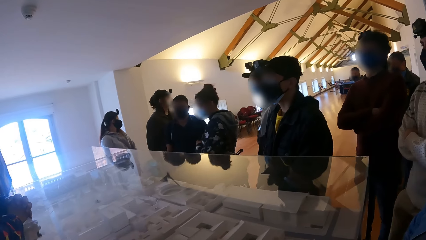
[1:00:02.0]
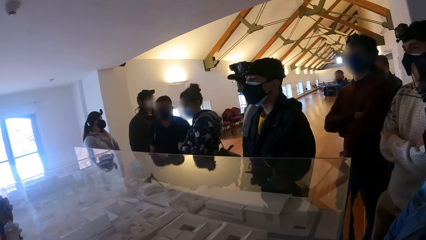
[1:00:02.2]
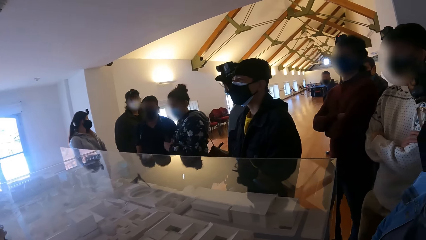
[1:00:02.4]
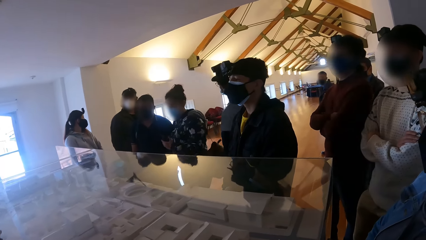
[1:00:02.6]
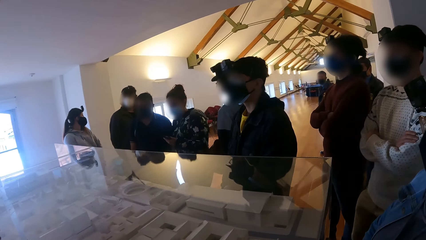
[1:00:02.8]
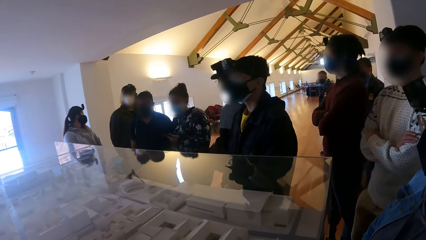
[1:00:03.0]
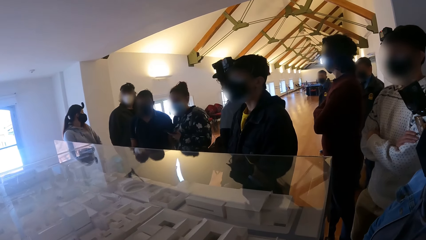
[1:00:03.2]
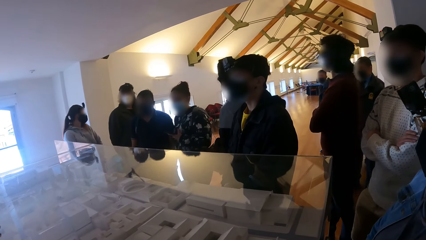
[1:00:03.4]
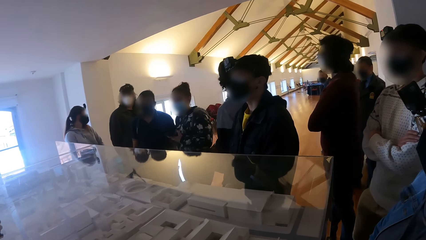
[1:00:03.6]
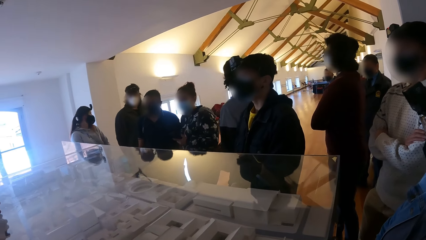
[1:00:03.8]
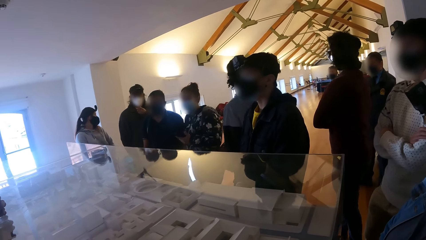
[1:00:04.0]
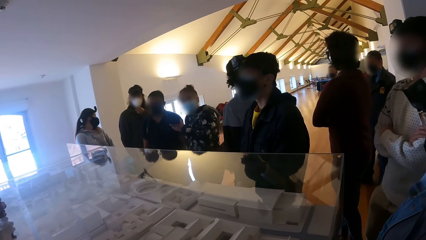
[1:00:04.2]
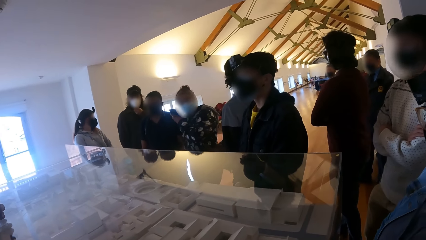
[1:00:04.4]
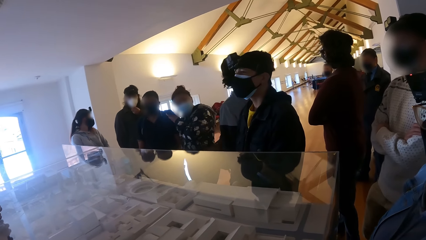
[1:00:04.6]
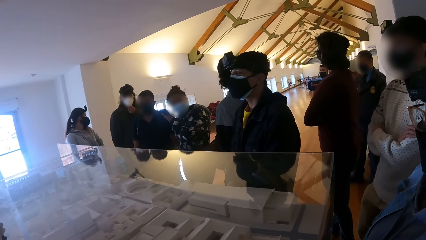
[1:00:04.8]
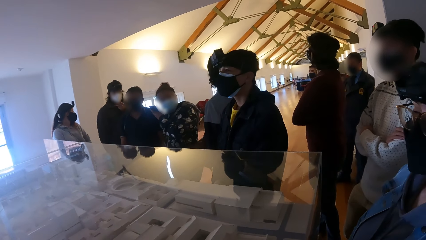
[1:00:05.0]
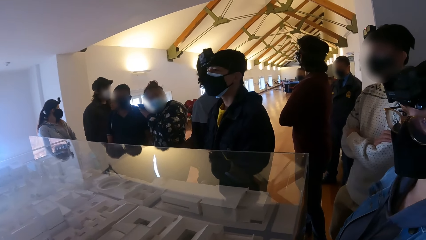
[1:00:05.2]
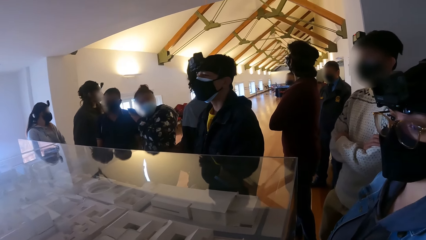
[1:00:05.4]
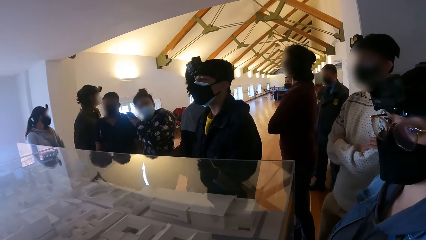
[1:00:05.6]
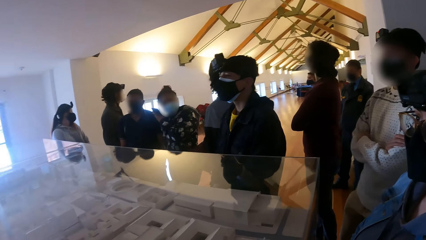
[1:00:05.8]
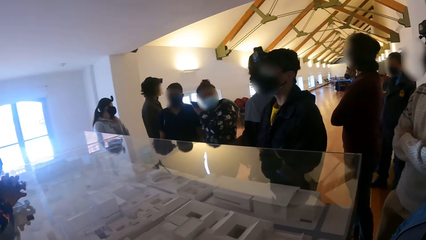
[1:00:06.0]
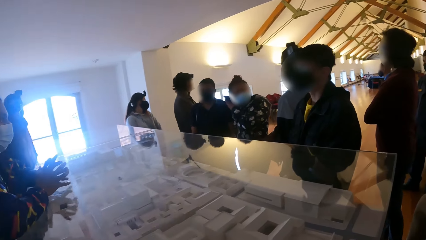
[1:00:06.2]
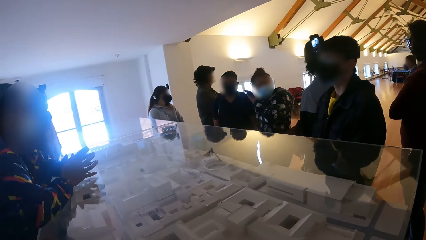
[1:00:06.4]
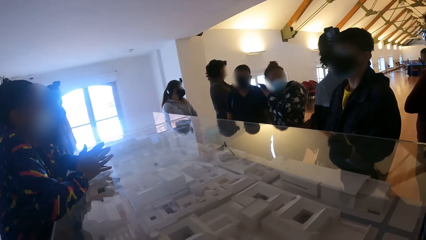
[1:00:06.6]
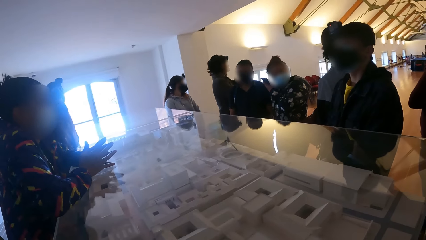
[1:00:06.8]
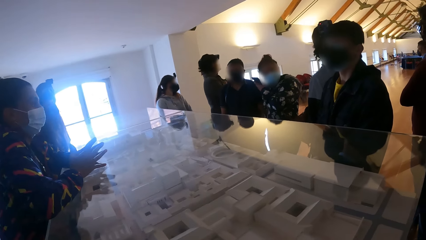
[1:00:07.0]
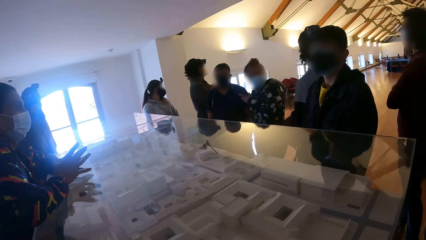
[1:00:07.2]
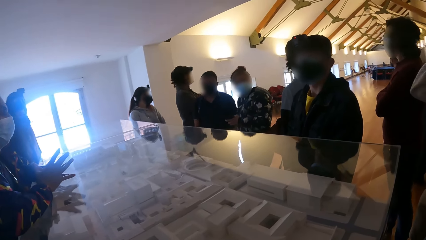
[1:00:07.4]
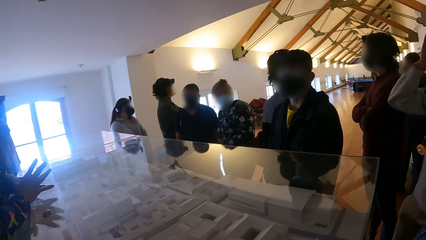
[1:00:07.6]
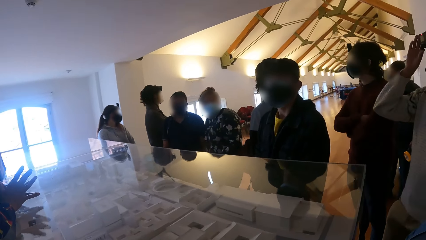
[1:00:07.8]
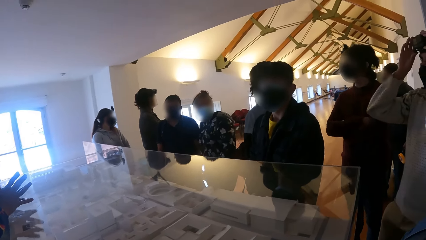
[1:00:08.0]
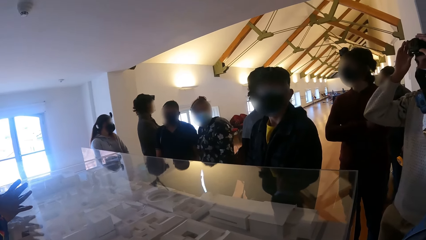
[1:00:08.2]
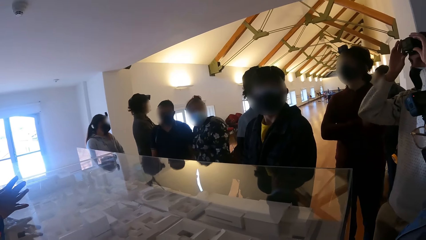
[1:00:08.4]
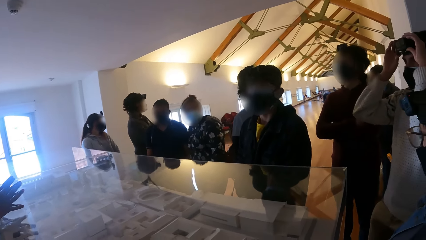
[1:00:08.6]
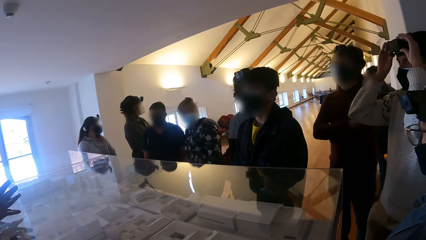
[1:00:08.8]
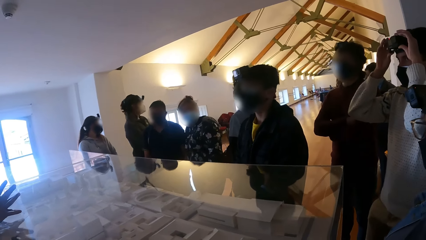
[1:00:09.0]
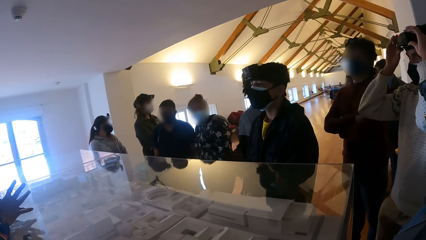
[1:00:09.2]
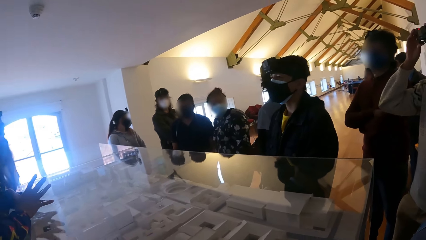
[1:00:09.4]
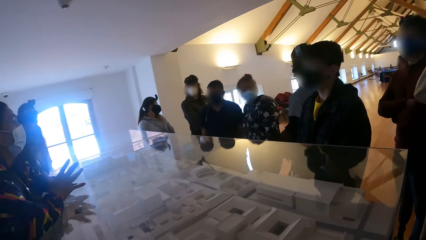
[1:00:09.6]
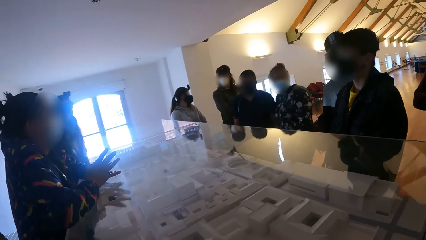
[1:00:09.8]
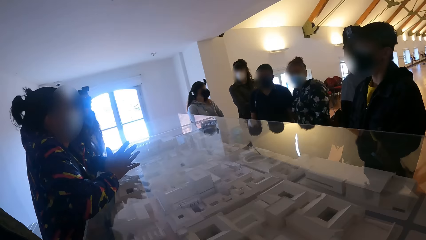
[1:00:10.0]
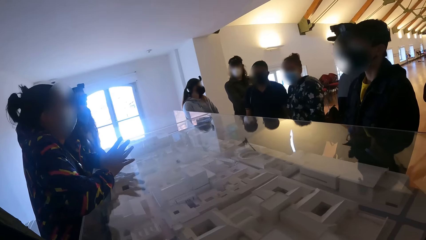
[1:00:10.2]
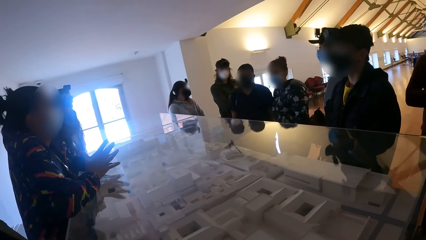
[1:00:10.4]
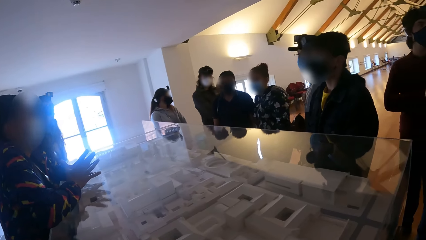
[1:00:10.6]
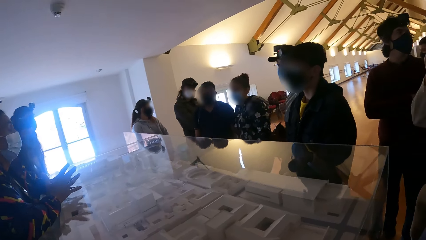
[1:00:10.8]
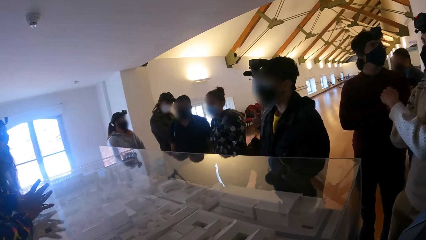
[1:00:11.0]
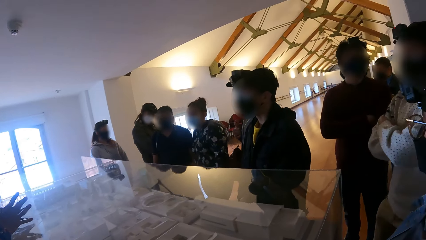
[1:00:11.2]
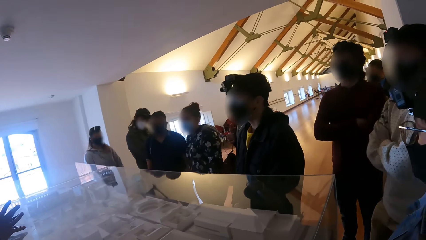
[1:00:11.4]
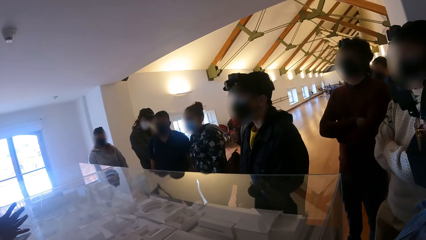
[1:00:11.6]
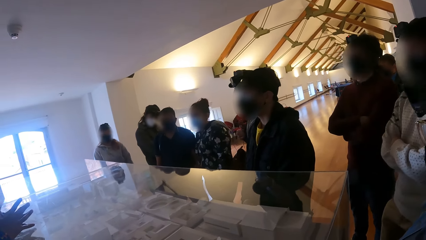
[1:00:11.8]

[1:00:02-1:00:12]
The camera wearer looks around the room.

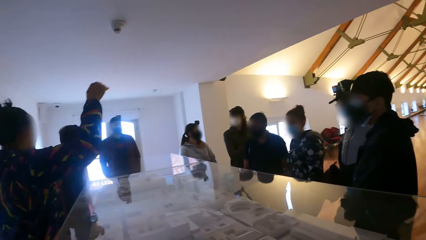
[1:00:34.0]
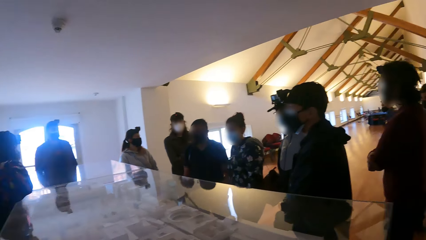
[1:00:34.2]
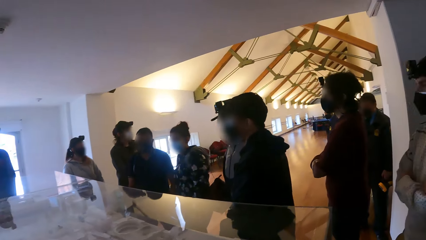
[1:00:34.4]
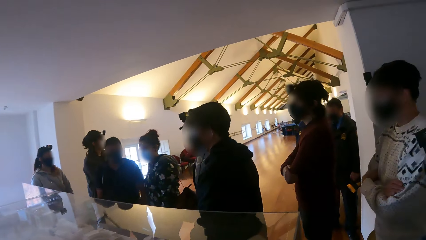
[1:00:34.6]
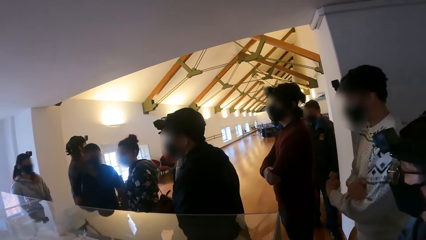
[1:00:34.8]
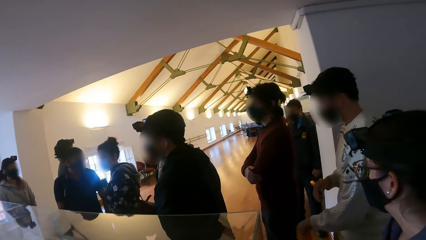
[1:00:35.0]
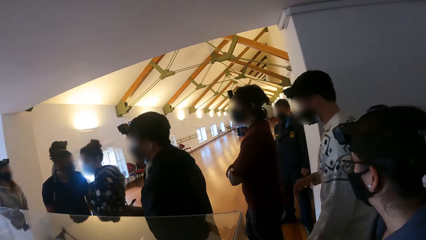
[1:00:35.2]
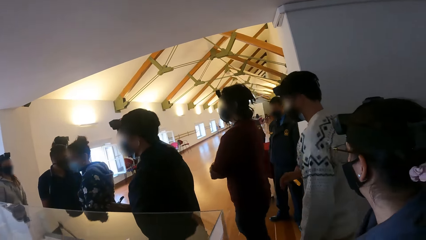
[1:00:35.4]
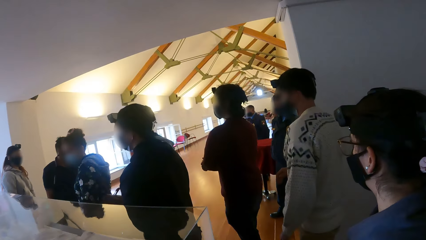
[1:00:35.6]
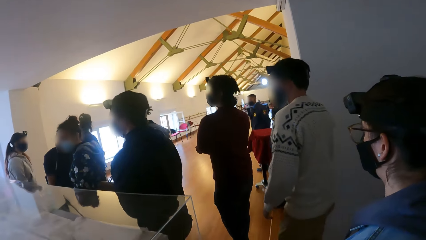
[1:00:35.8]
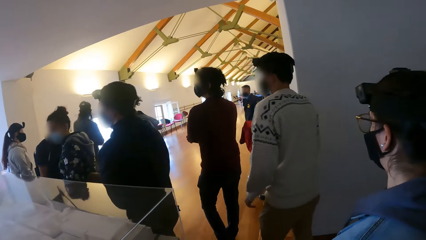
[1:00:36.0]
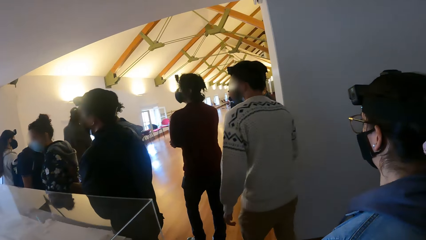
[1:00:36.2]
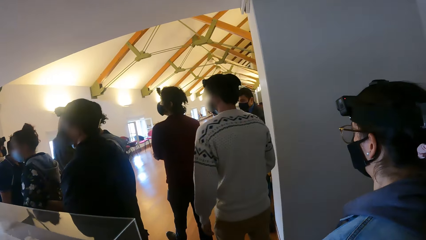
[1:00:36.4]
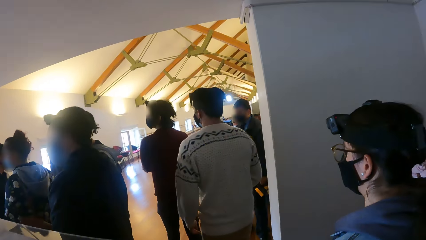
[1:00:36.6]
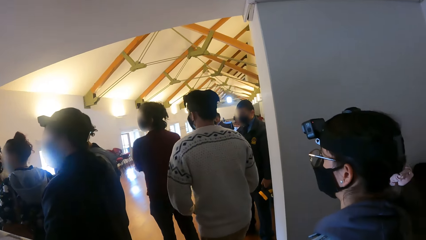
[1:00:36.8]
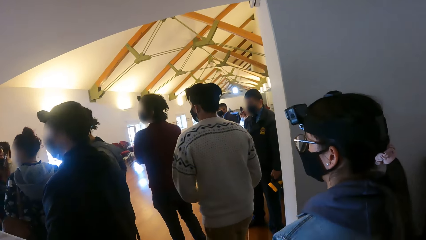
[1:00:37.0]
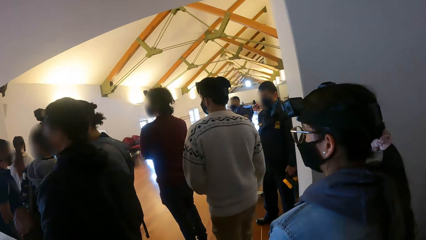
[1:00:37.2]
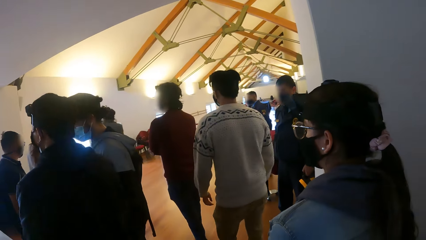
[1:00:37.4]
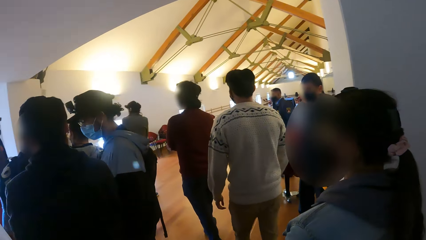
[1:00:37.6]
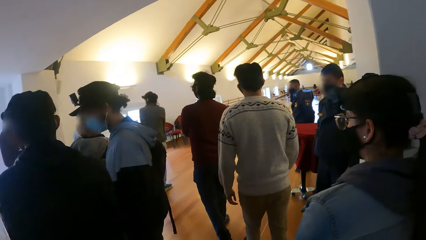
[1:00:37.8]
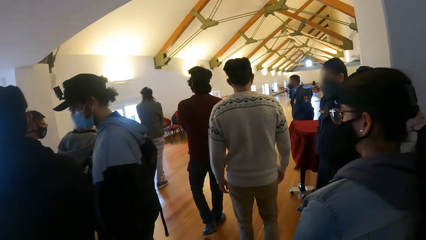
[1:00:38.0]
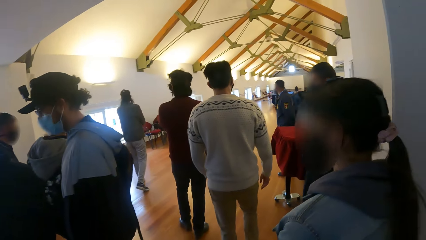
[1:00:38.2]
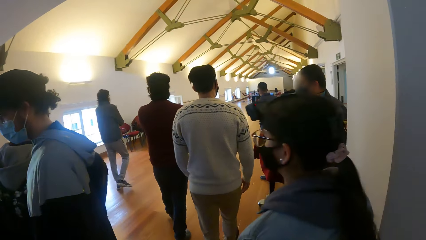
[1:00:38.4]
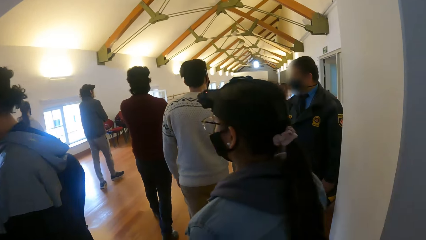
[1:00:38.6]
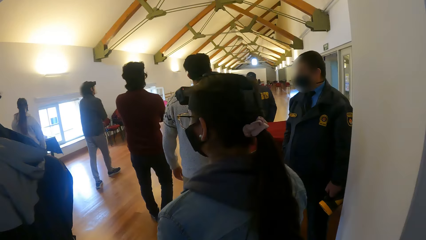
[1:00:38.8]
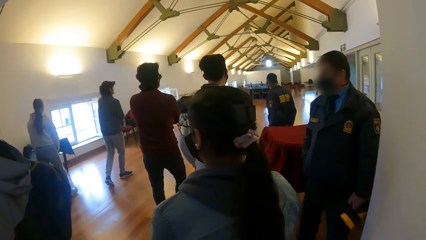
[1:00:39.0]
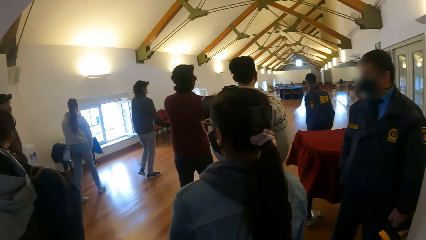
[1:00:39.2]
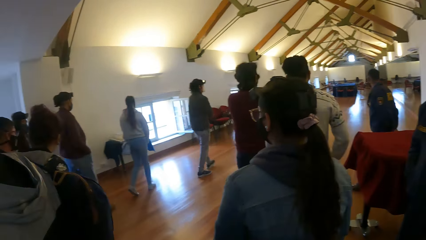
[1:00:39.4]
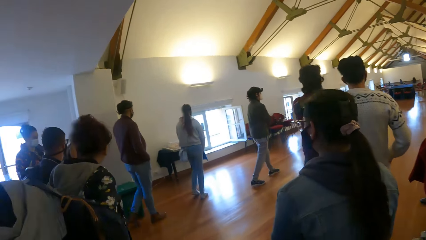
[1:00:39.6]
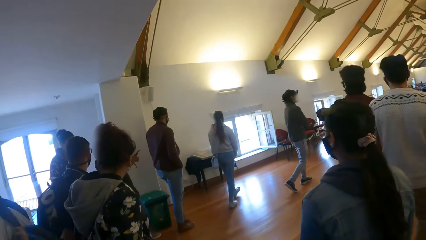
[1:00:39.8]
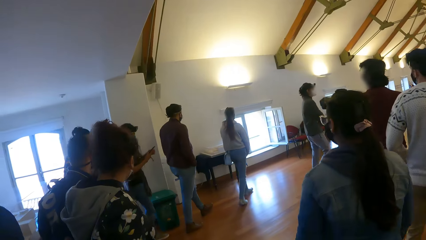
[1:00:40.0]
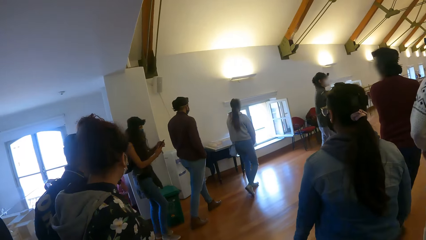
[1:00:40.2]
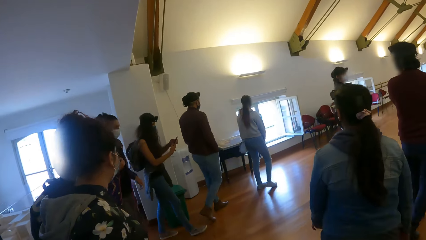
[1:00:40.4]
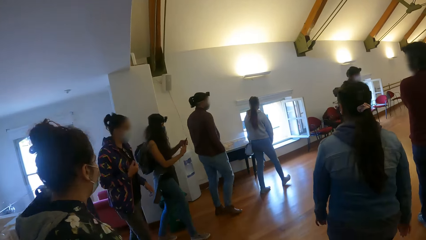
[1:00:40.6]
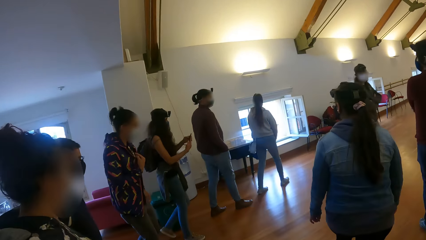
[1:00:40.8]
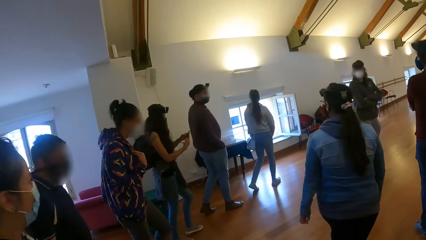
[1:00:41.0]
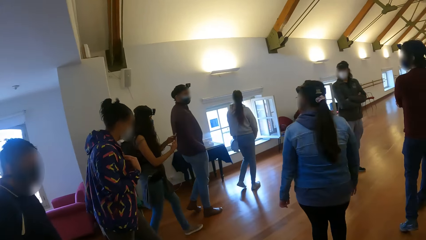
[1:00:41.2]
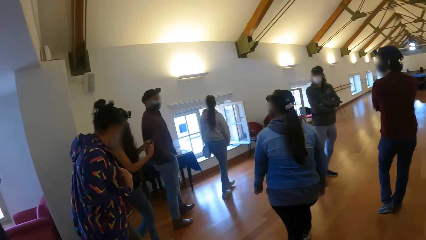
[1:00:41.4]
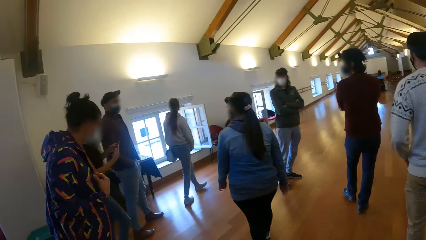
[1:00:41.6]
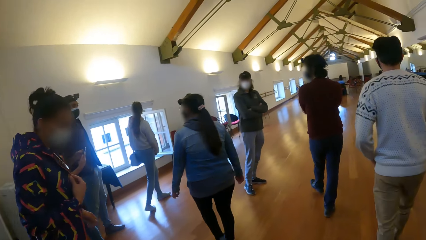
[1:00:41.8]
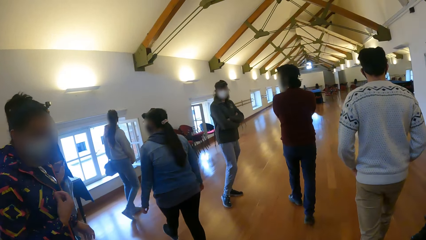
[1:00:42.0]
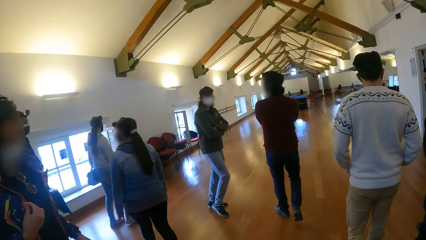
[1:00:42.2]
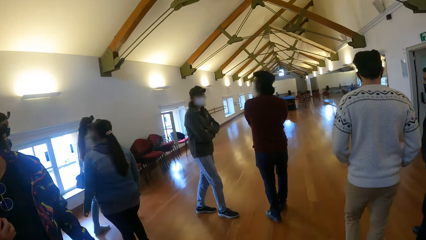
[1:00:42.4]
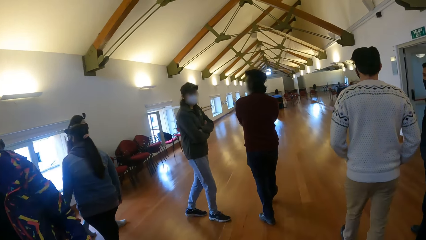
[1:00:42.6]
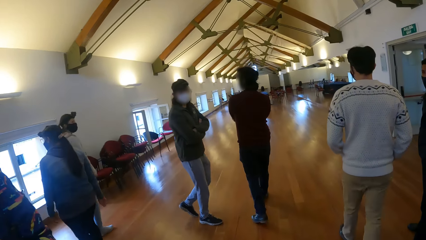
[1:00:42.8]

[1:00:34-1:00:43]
The camera wearer walks away from the model with the group of people in the room.
